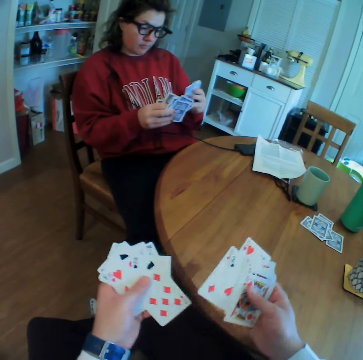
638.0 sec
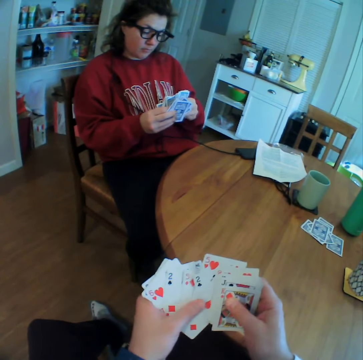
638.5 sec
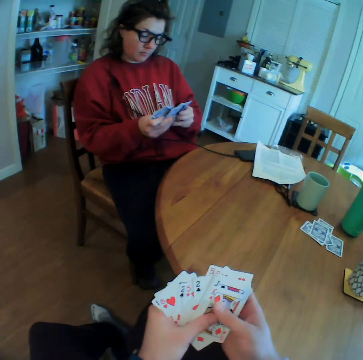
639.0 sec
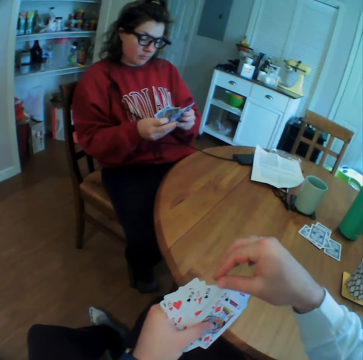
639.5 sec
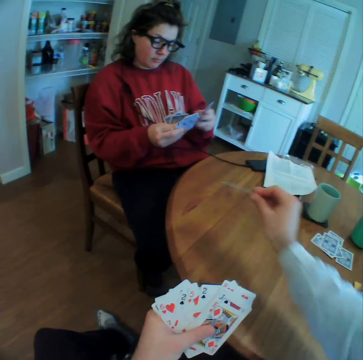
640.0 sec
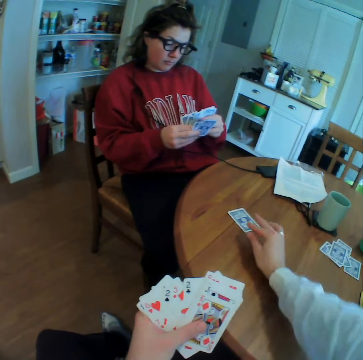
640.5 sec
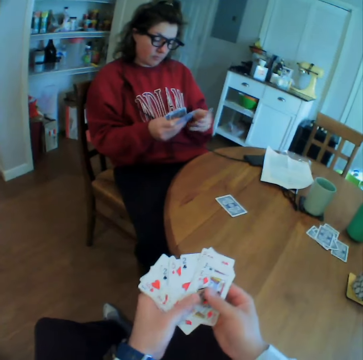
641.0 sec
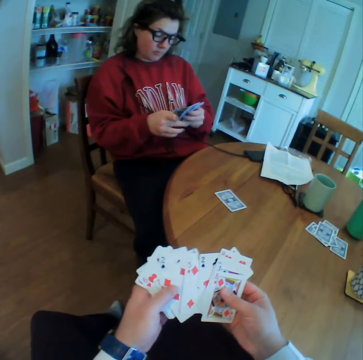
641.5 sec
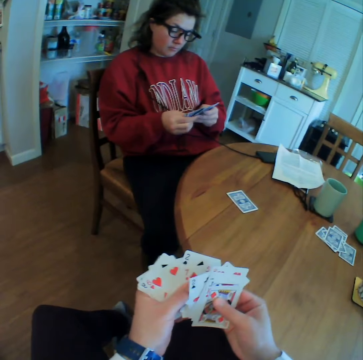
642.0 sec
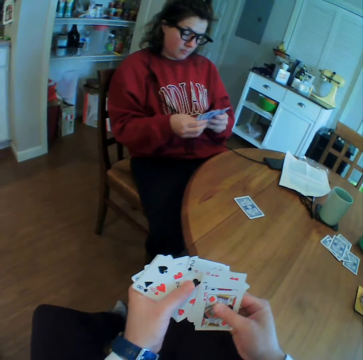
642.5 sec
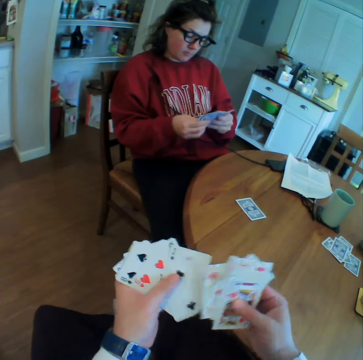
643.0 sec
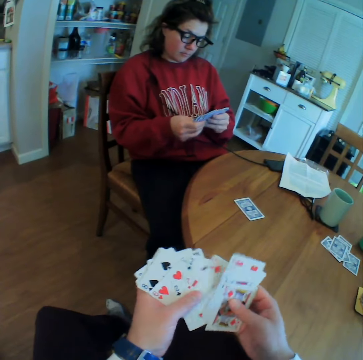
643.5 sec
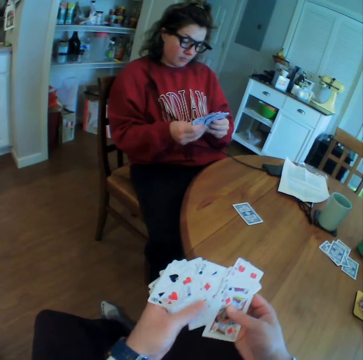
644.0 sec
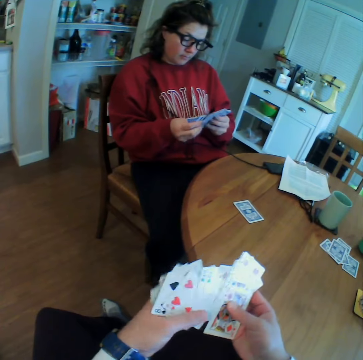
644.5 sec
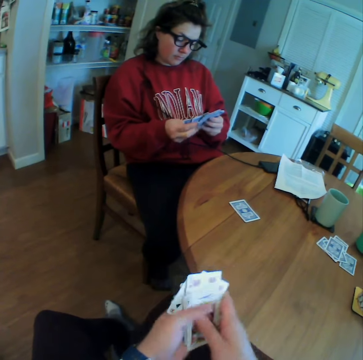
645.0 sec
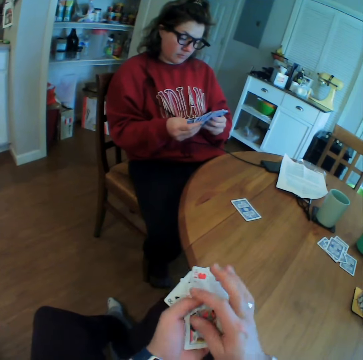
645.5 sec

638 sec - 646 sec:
The camera wearer drops a card on the table.

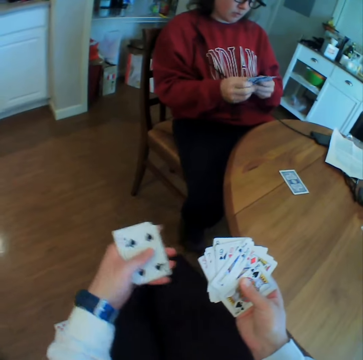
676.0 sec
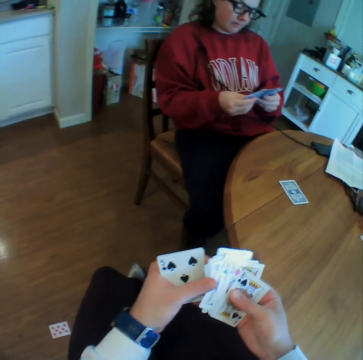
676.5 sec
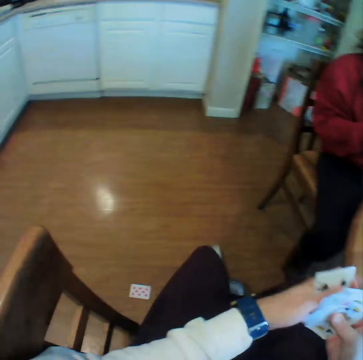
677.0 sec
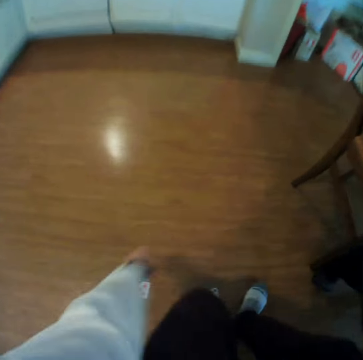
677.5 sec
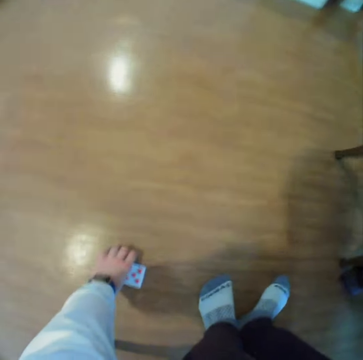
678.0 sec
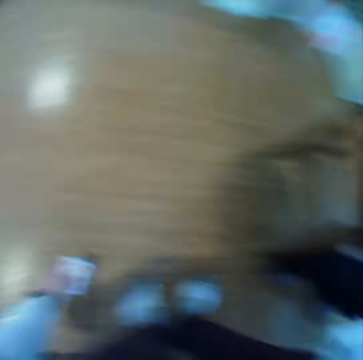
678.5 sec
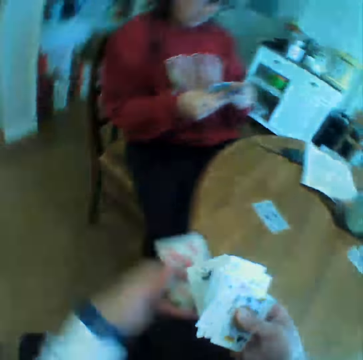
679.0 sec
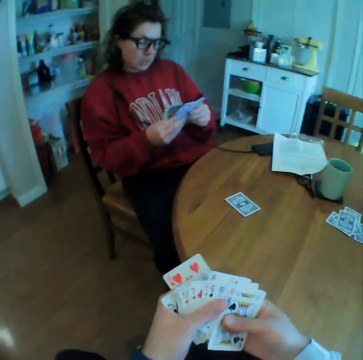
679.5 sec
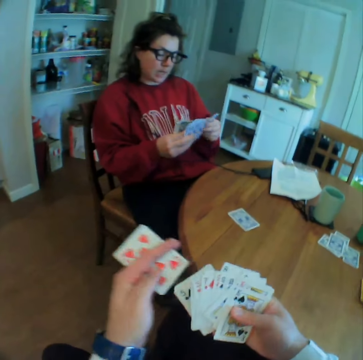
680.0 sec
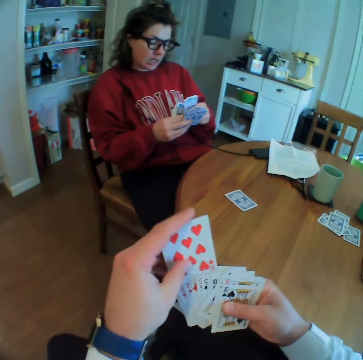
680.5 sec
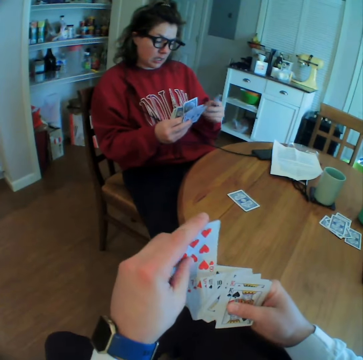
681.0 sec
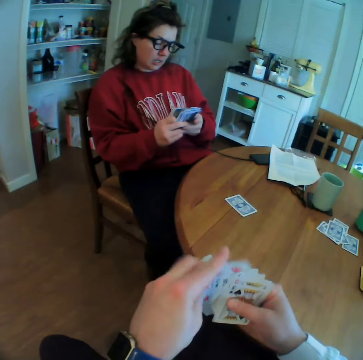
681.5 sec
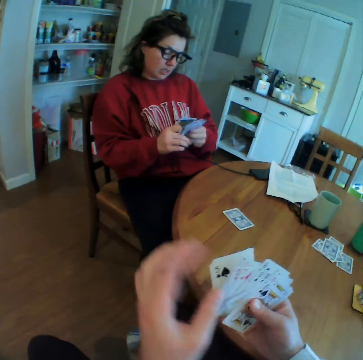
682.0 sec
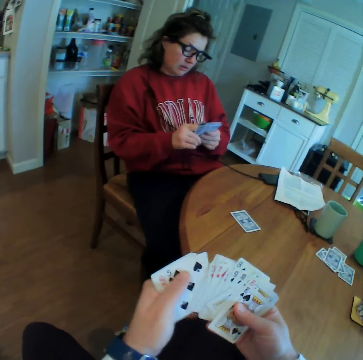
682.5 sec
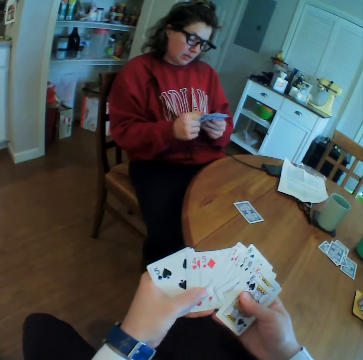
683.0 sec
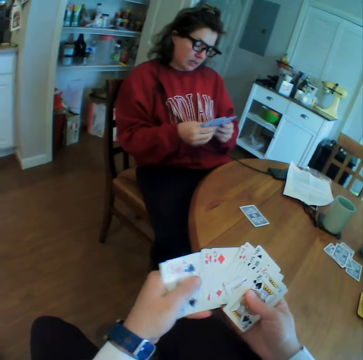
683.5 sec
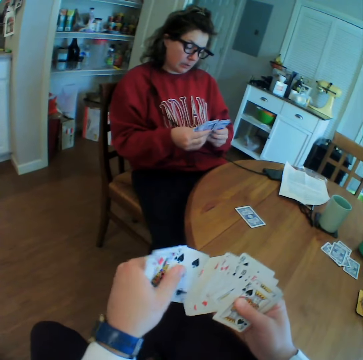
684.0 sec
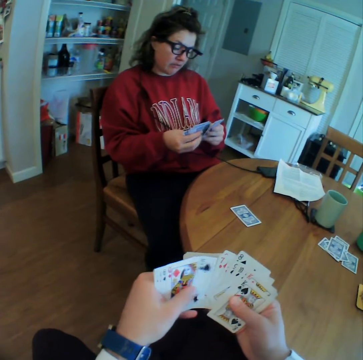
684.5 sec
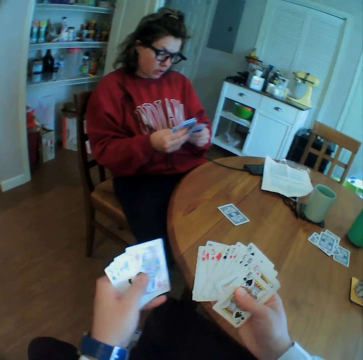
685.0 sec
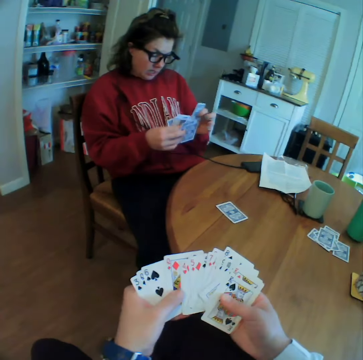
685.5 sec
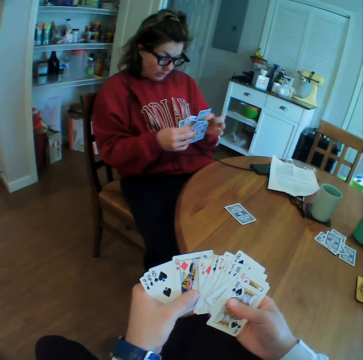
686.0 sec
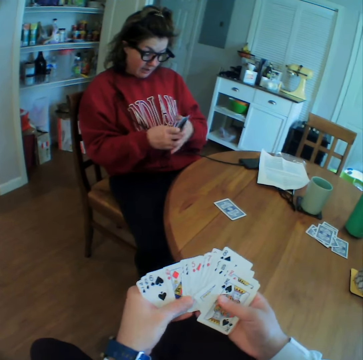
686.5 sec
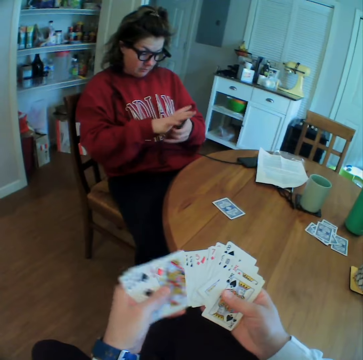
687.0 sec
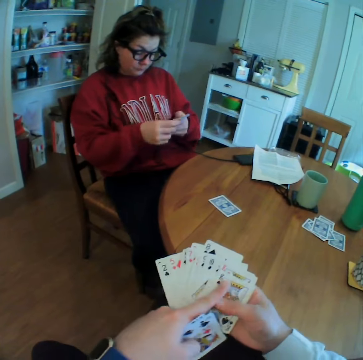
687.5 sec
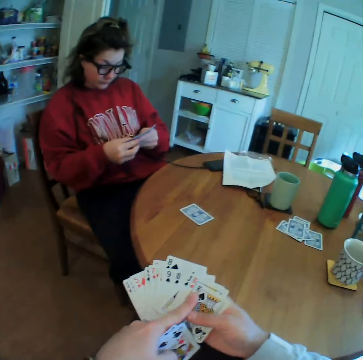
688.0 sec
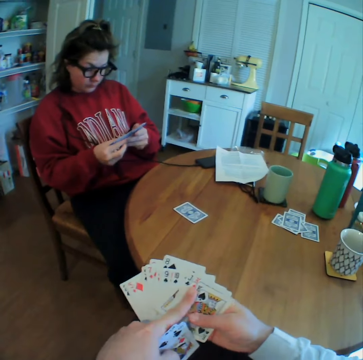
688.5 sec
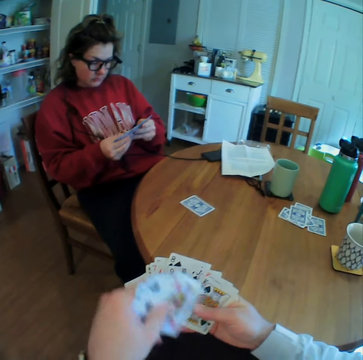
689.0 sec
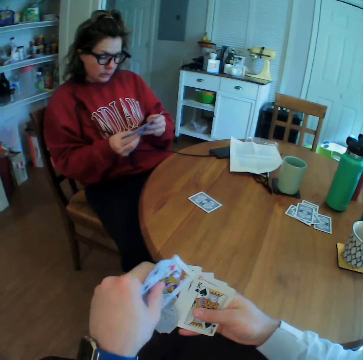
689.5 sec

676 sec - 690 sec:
The camera wearer picks up a card from the floor.

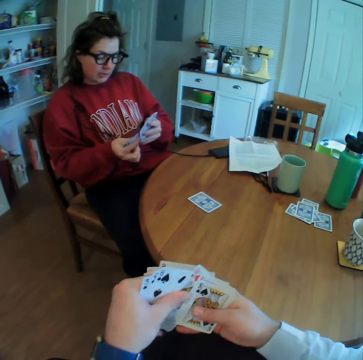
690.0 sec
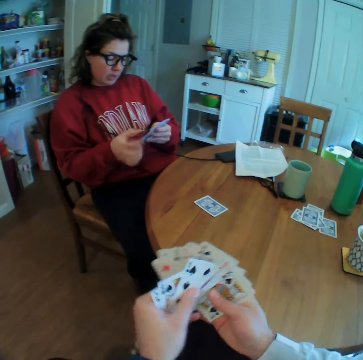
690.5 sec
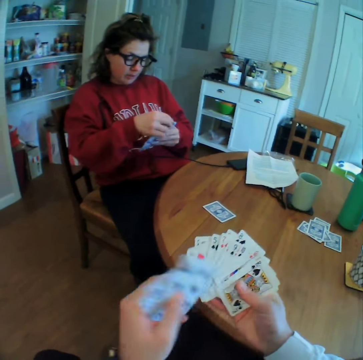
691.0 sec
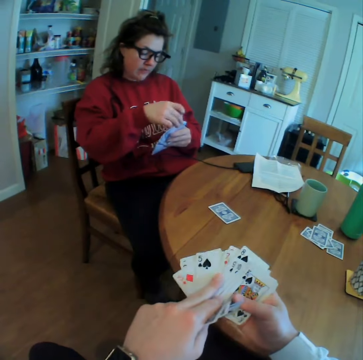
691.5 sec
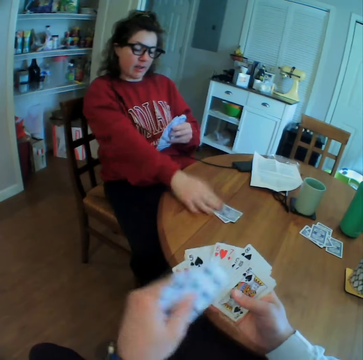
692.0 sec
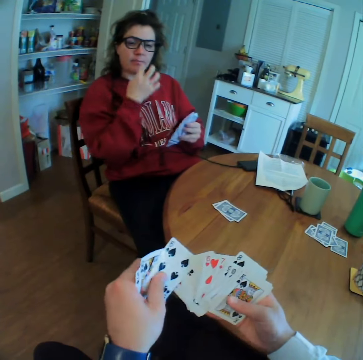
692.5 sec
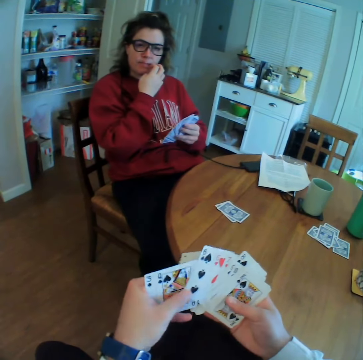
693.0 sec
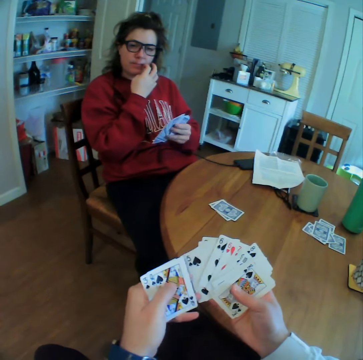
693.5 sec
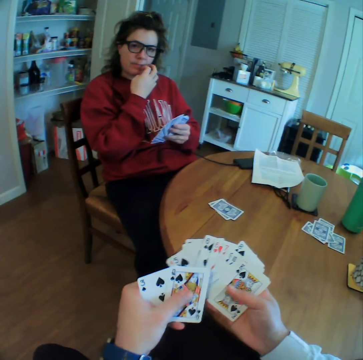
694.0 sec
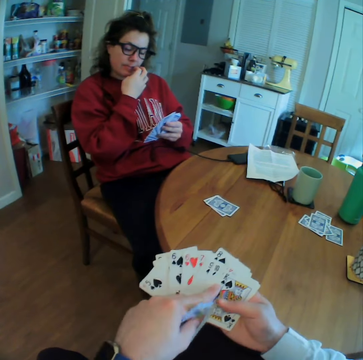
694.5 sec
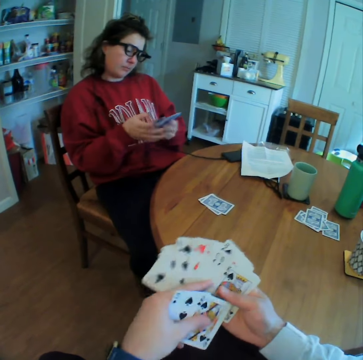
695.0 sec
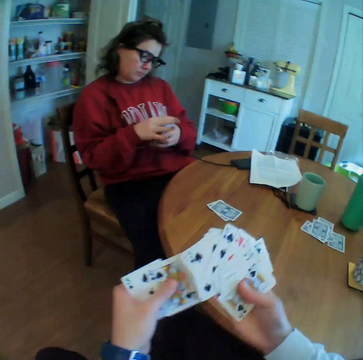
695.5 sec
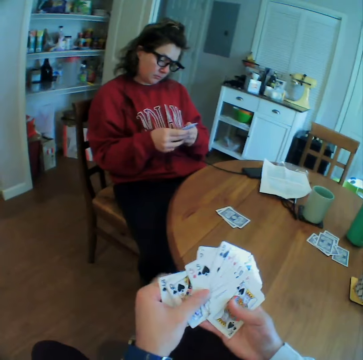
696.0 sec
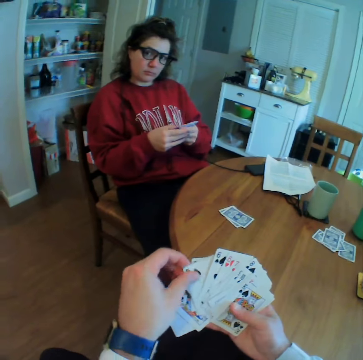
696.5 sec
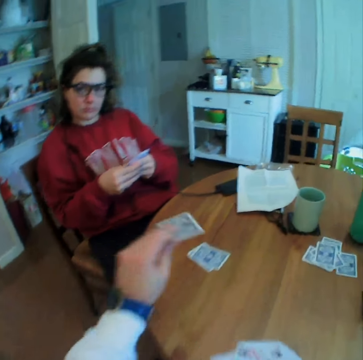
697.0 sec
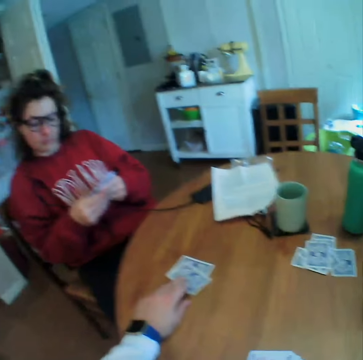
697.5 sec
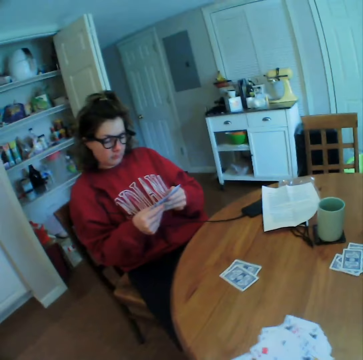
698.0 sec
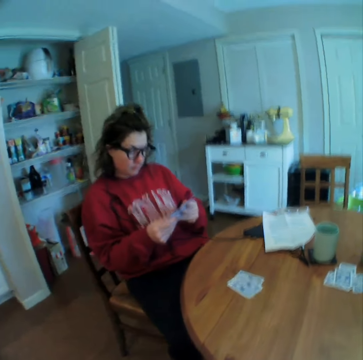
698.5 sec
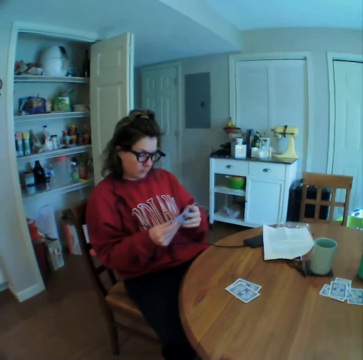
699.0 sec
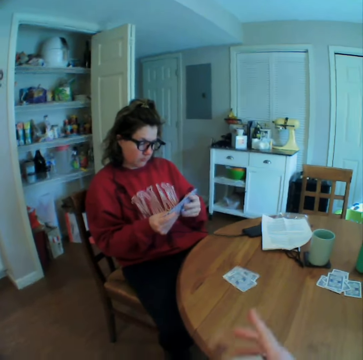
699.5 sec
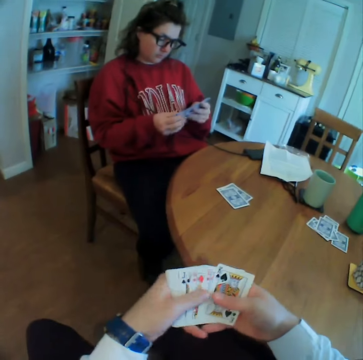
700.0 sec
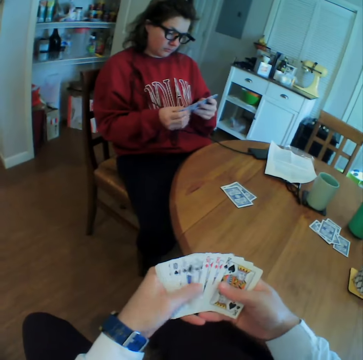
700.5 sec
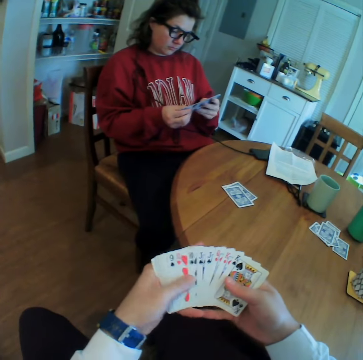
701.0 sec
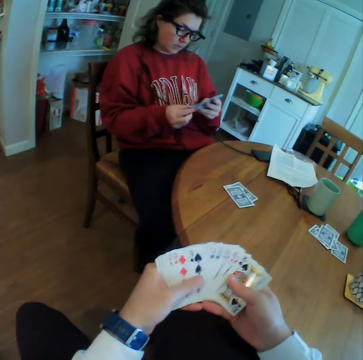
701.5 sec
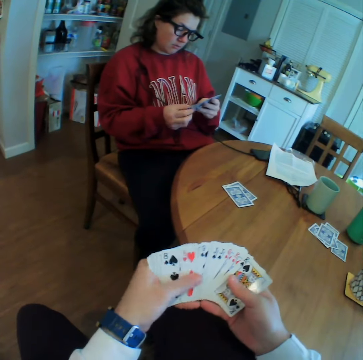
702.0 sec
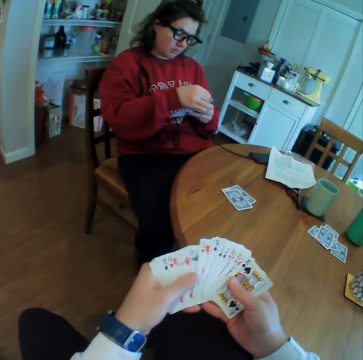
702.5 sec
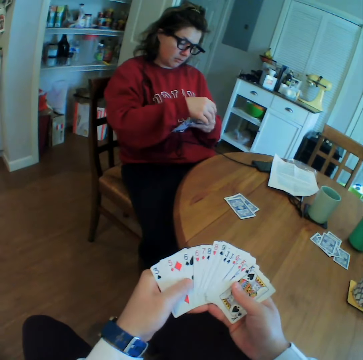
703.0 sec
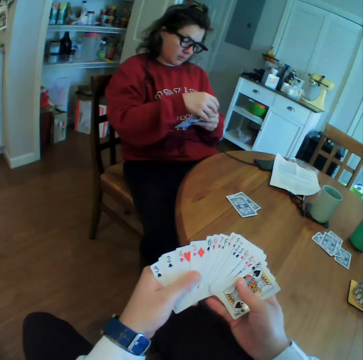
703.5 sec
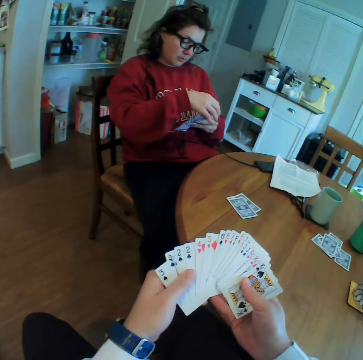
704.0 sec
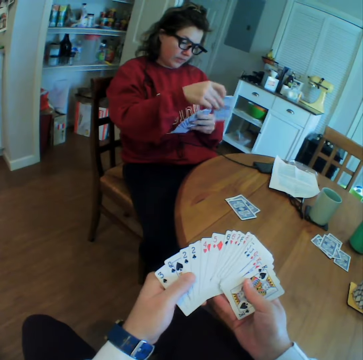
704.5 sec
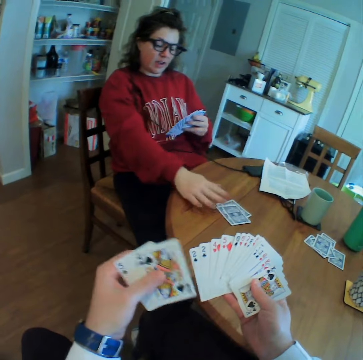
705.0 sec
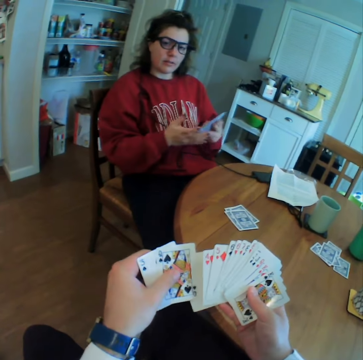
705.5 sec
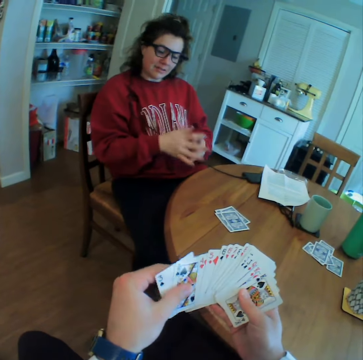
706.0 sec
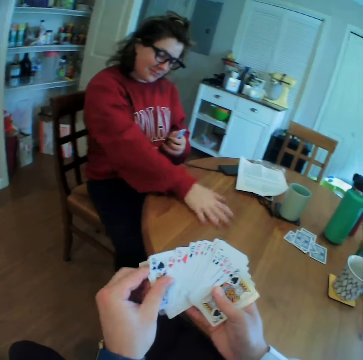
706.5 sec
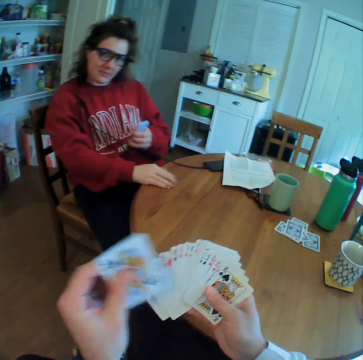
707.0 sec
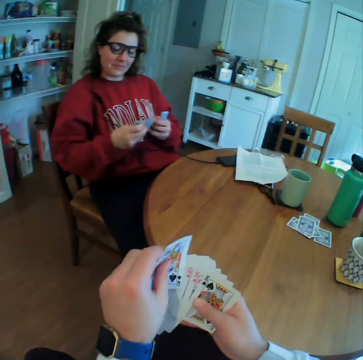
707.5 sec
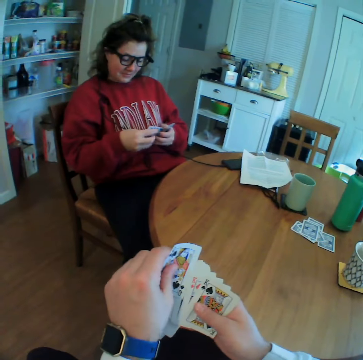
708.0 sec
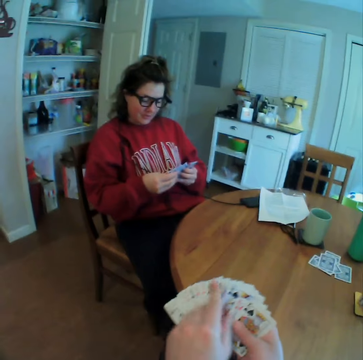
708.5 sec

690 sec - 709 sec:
A lady drops a card on the table. The lady scratches her lips and puts down her hand. The camera wearer drops a card on the table. The lady drops a card on the table and picks up all the dropped cards.
